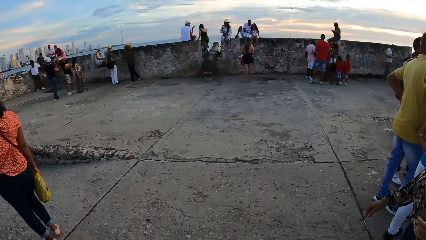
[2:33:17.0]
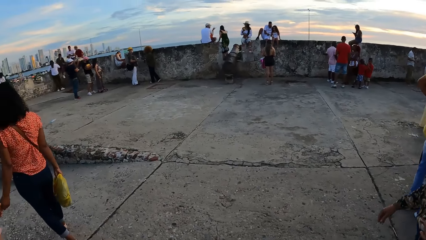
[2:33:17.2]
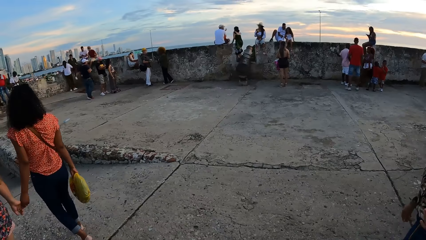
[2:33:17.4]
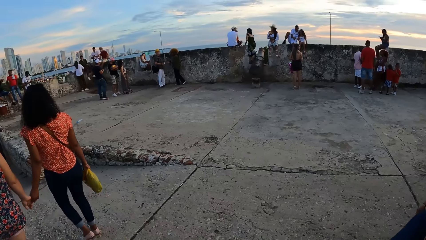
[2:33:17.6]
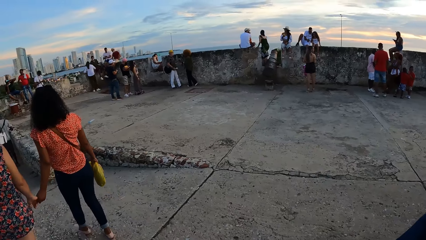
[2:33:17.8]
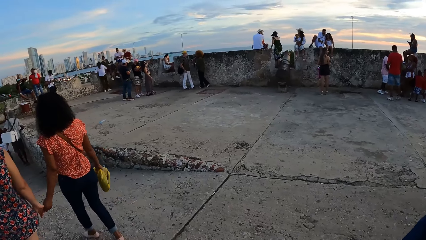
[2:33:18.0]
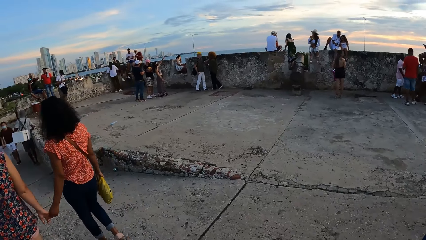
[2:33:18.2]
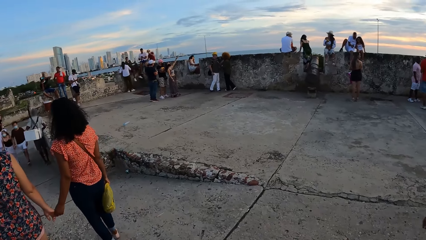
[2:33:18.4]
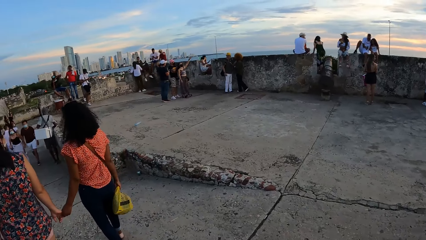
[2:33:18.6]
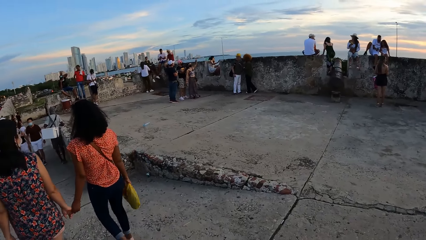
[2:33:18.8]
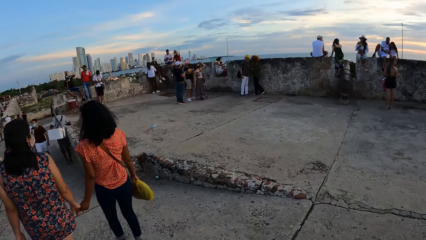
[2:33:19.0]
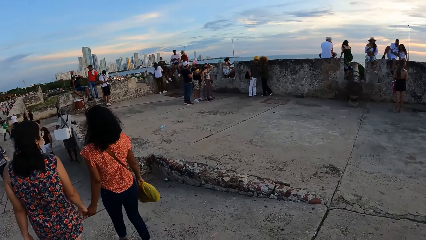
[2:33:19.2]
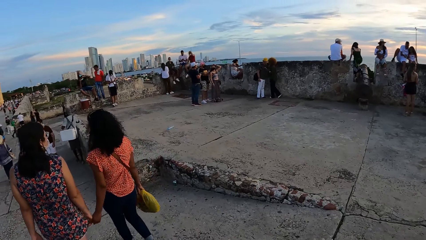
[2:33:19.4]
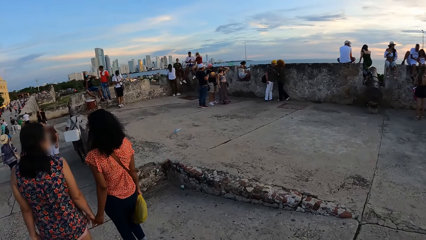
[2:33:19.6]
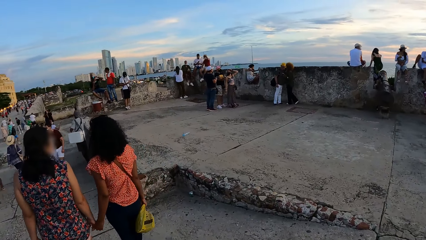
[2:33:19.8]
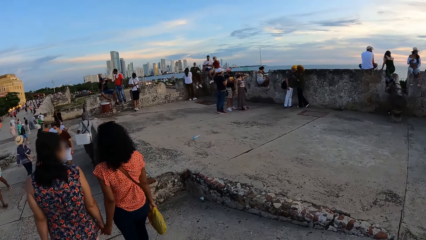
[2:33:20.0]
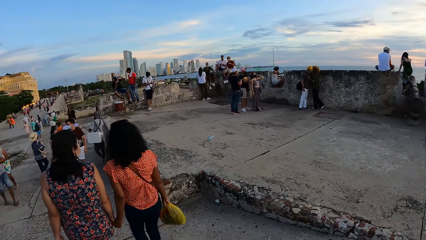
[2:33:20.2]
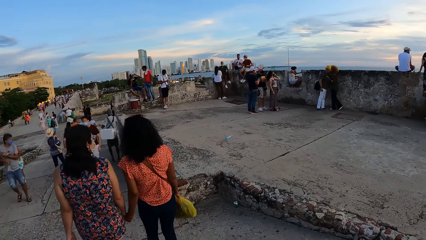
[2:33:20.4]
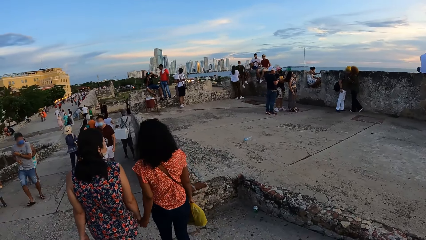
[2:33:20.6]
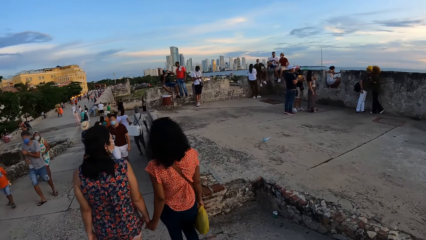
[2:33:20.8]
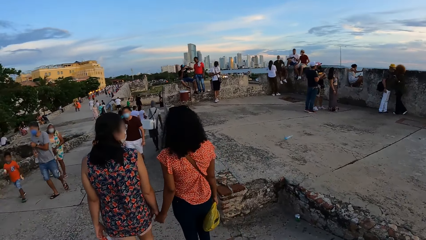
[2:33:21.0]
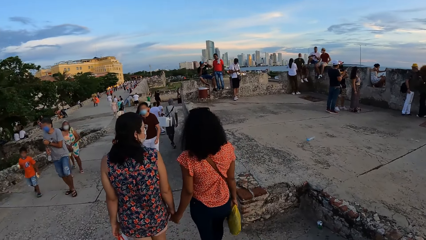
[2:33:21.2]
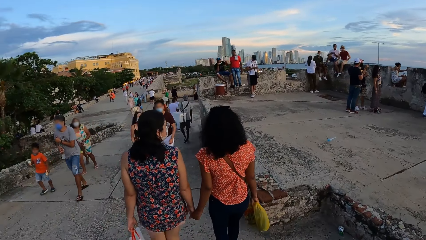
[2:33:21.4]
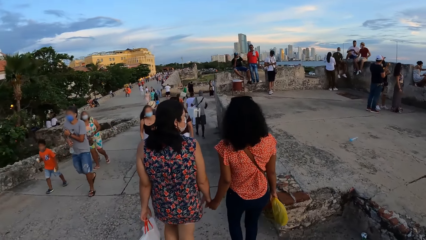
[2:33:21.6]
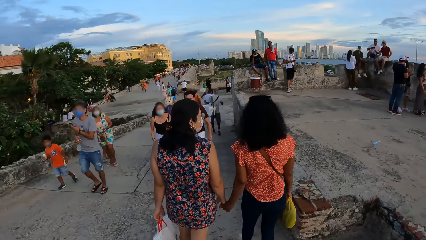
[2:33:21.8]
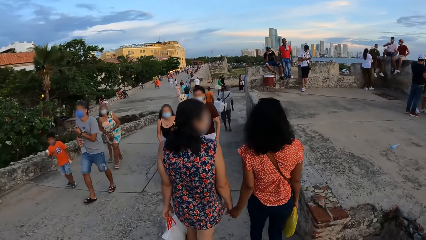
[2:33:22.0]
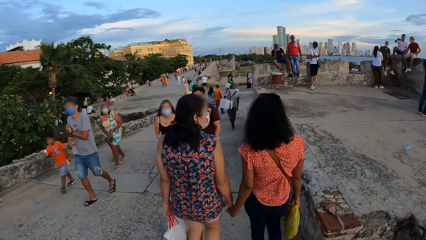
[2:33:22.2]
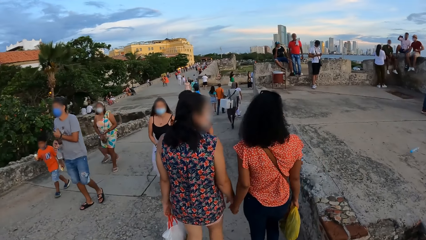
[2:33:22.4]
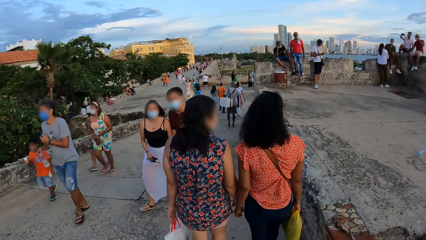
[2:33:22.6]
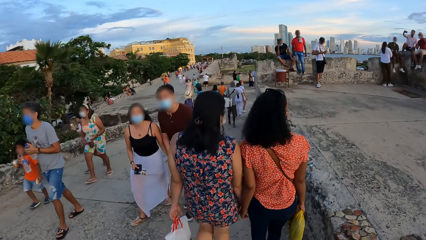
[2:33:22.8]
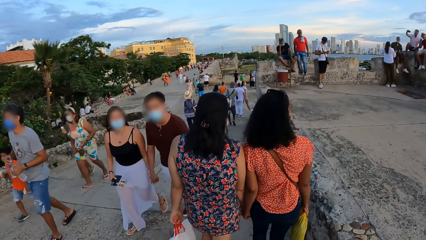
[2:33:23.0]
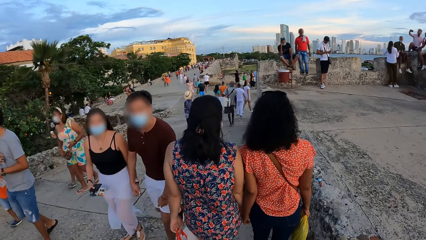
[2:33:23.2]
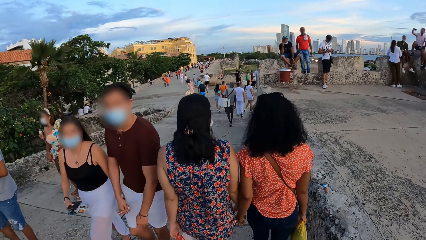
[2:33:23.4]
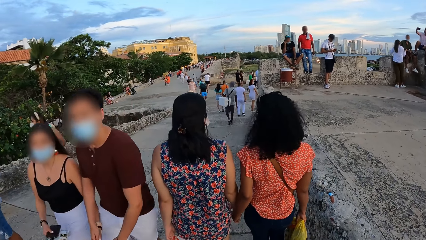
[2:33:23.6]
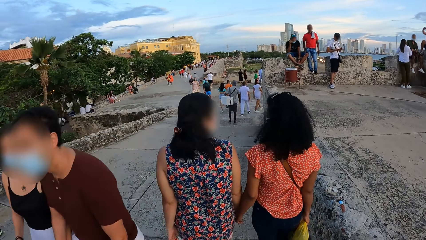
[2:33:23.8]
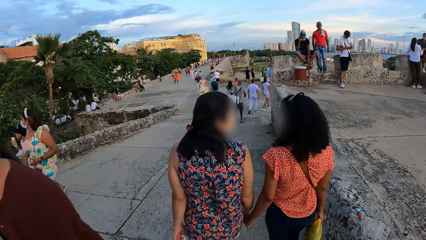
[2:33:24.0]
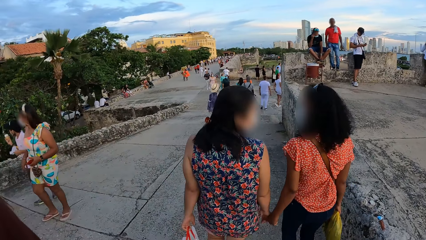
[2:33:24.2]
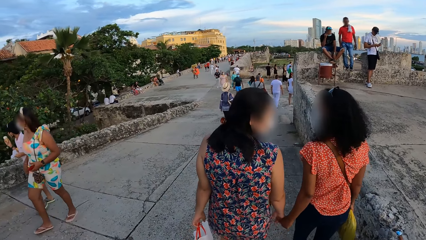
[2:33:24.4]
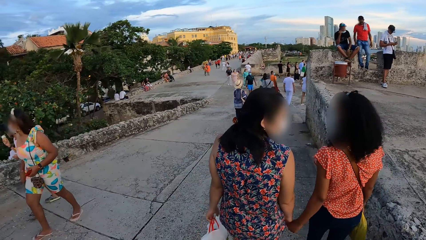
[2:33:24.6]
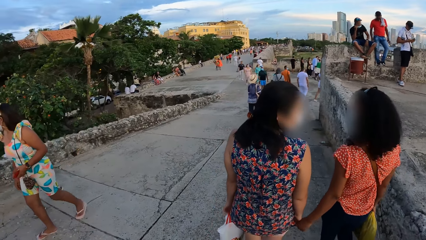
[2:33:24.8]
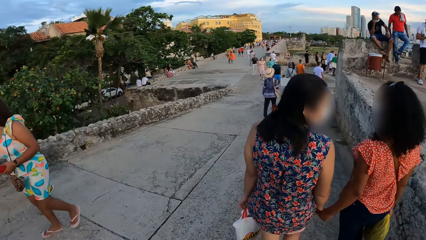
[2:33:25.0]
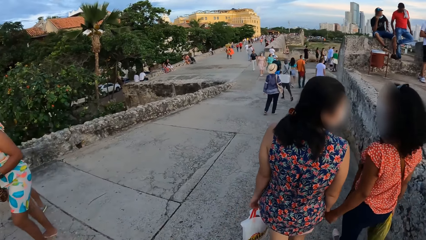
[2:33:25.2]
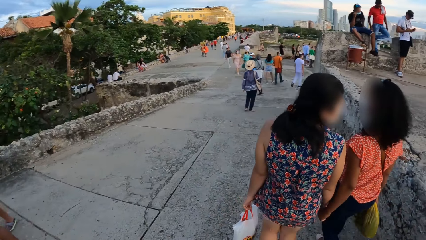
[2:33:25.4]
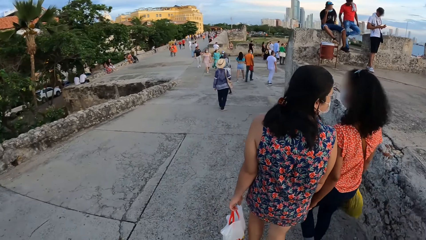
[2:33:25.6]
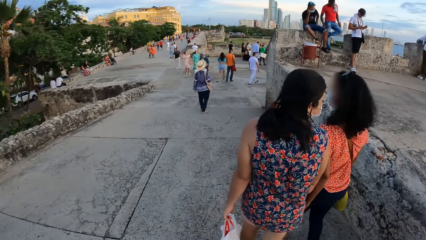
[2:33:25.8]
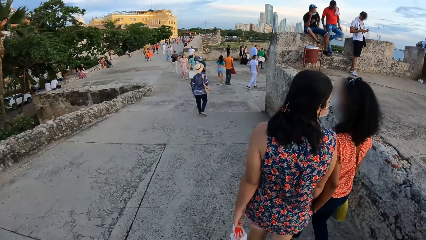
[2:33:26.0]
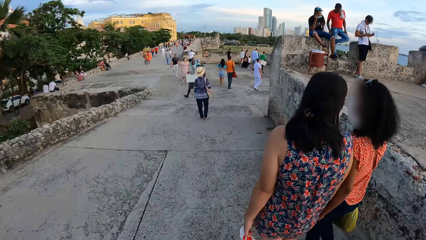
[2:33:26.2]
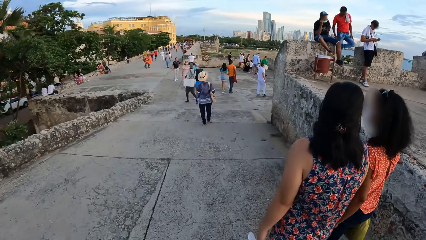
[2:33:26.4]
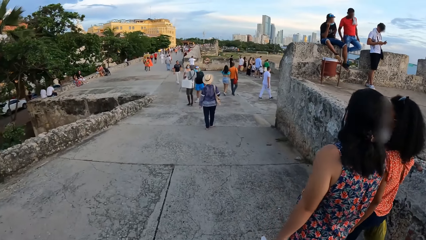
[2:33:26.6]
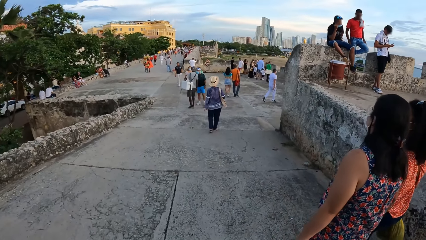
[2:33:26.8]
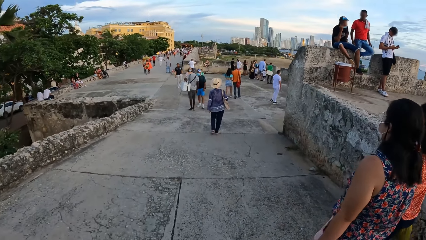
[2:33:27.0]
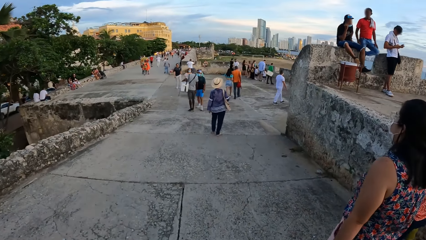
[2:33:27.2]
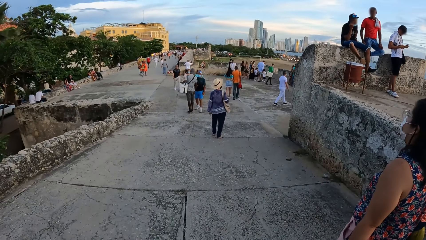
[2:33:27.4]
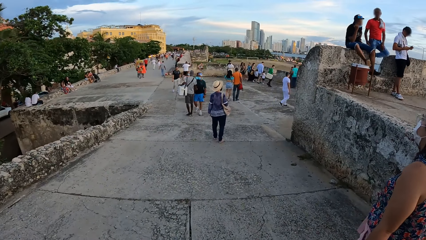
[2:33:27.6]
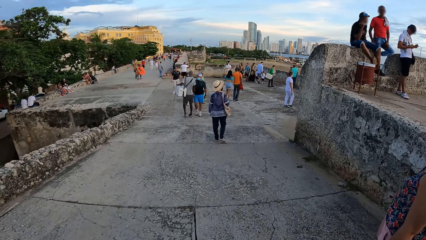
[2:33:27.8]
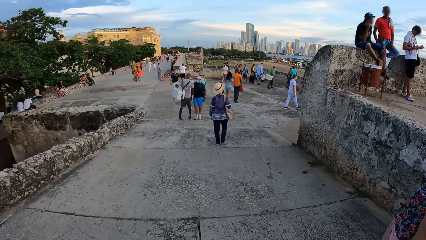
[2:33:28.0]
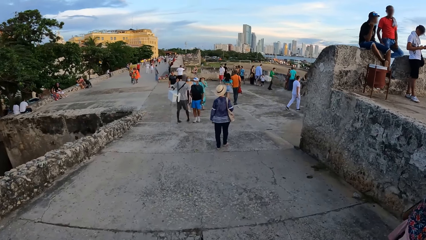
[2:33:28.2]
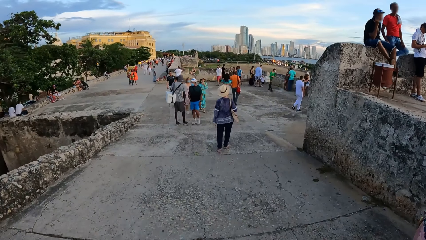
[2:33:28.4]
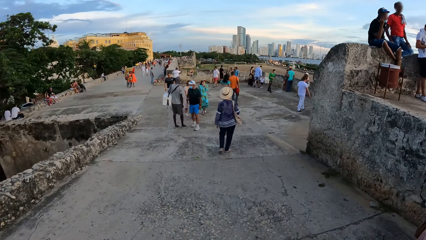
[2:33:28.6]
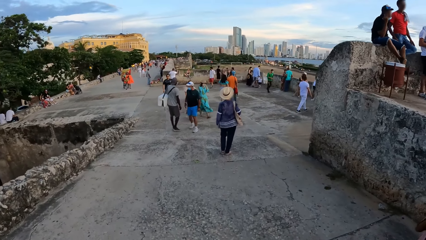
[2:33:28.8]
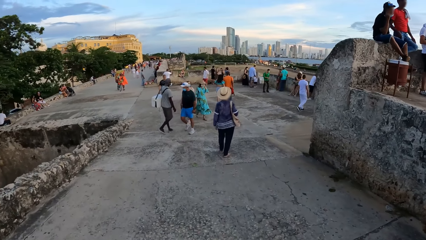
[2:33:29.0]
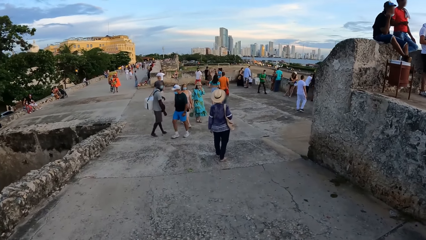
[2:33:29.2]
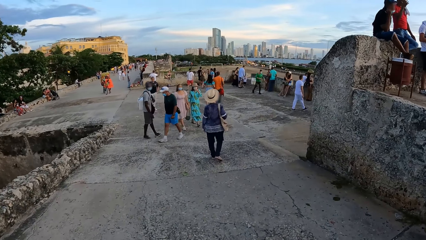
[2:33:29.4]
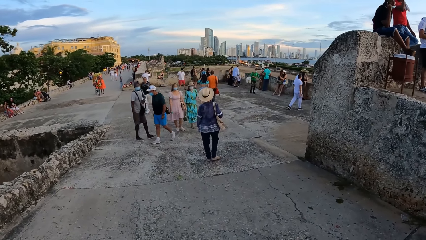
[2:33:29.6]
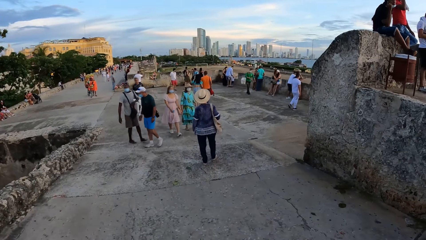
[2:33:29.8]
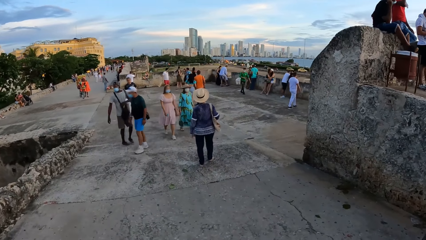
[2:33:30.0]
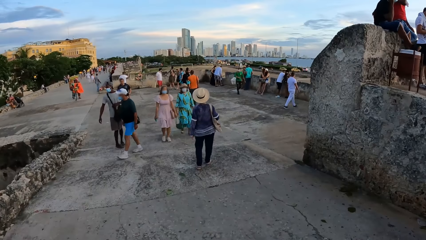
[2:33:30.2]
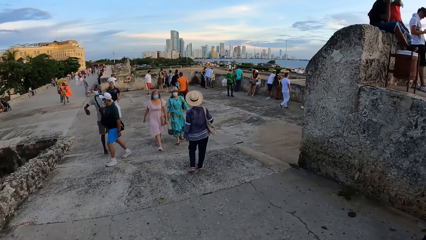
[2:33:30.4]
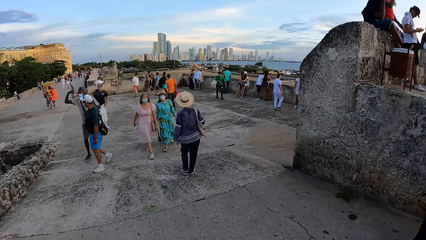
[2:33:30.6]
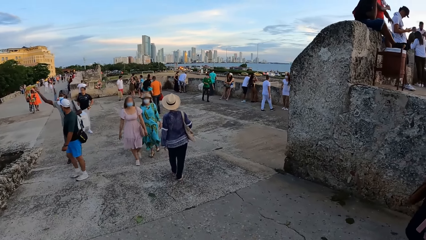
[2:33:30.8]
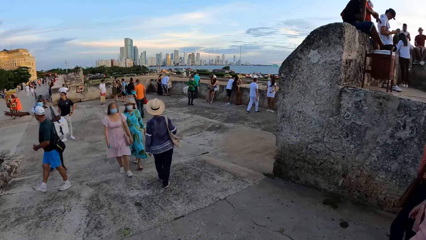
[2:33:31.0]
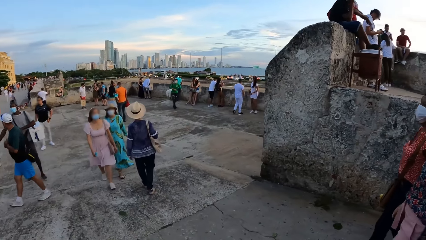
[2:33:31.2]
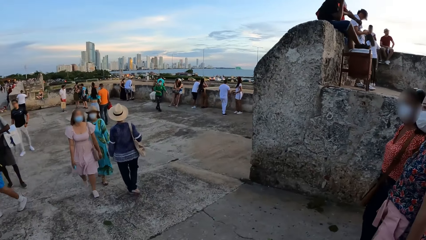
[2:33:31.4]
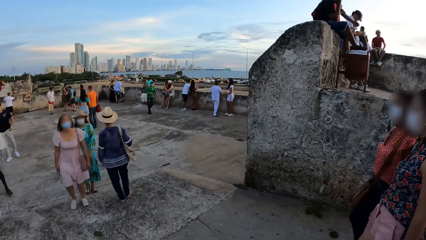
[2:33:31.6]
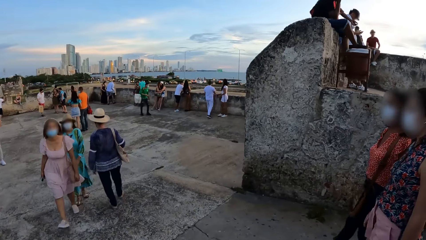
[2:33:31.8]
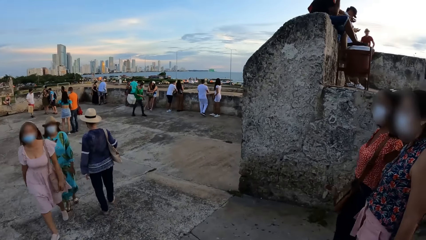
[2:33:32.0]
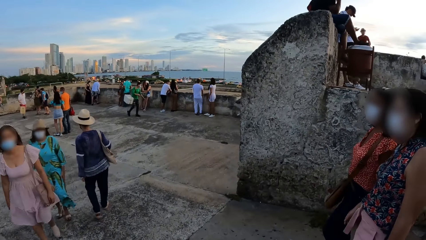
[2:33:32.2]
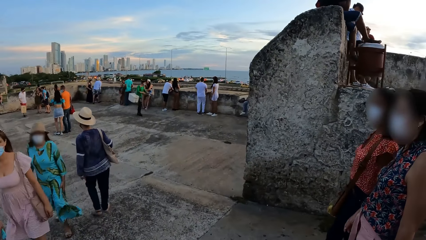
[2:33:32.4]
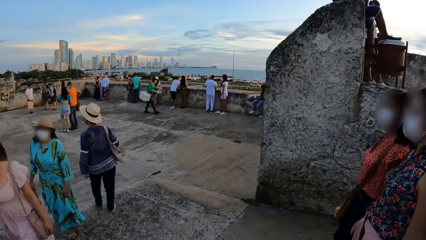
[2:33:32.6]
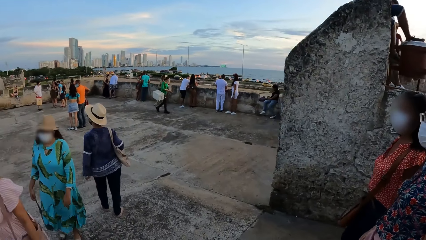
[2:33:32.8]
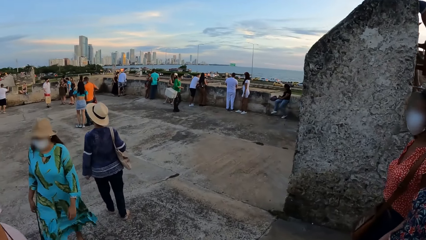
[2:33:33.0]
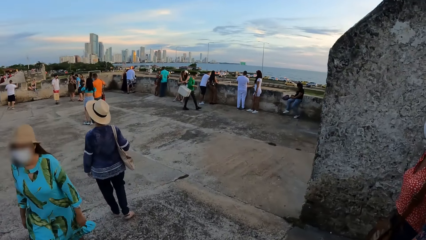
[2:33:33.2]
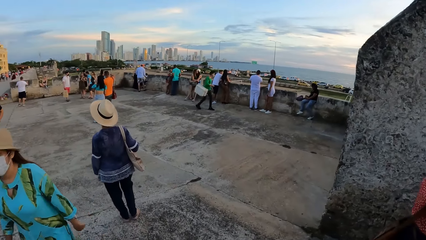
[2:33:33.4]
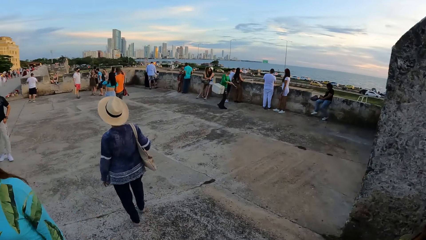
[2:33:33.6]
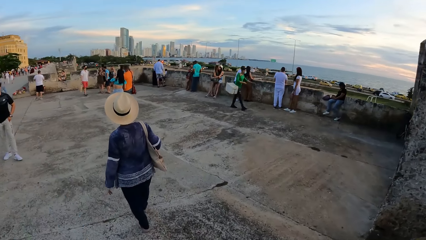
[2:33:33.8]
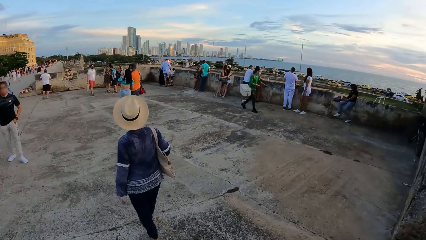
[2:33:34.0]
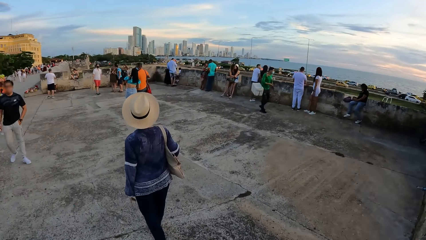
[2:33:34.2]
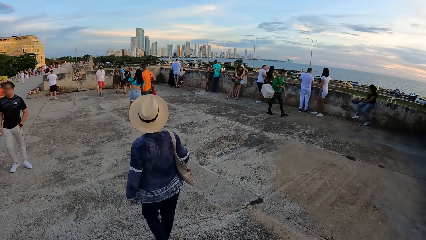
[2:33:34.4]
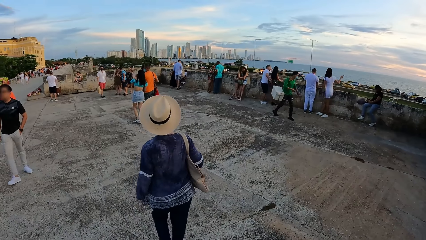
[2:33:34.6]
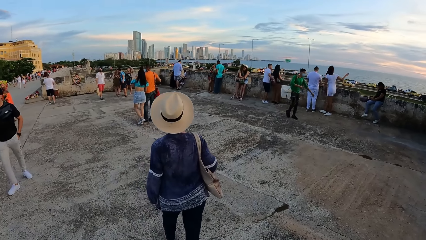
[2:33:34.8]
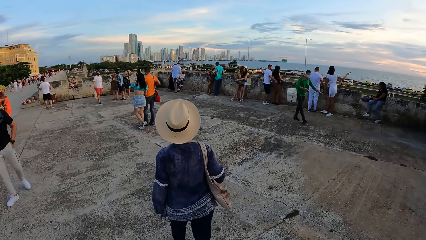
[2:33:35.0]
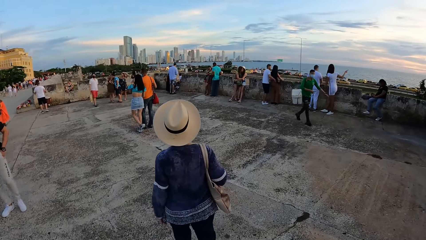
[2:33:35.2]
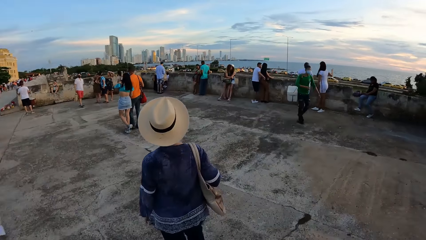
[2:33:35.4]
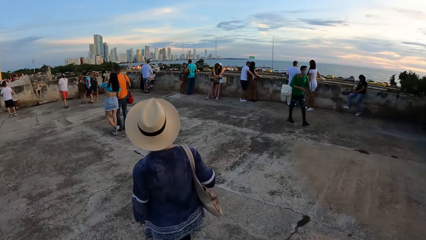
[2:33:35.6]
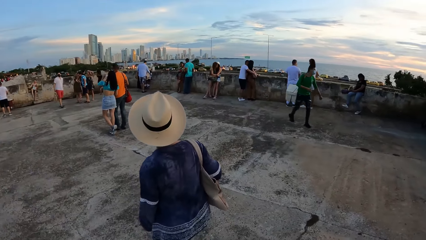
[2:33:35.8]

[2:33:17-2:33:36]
The woman interacts with another woman. A man walks past the camera wearer. Another woman walks past the camera wearer. Another woman walks past the camera wearer. Another woman walks past the camera wearer.
